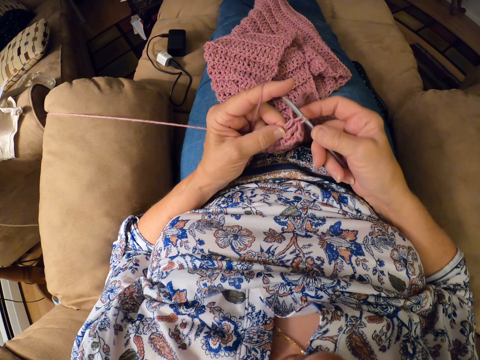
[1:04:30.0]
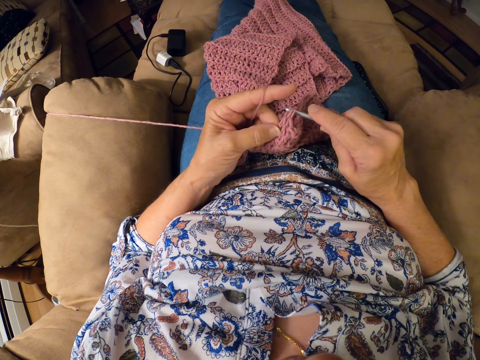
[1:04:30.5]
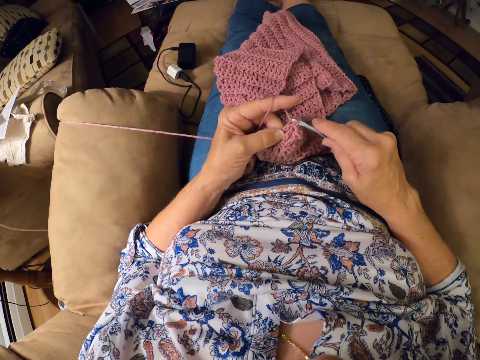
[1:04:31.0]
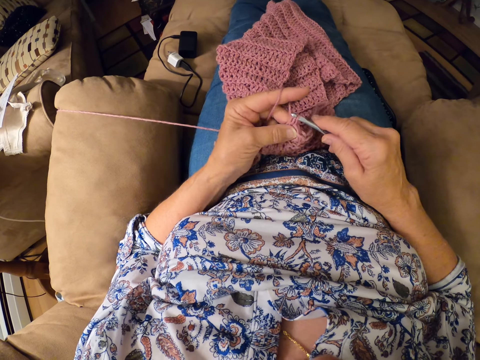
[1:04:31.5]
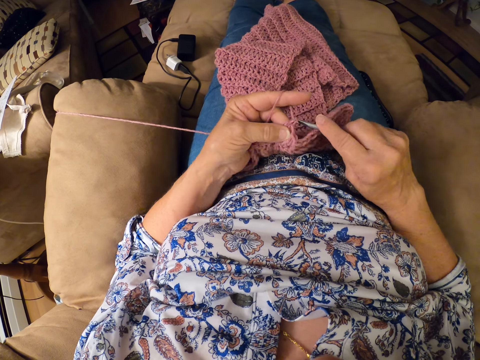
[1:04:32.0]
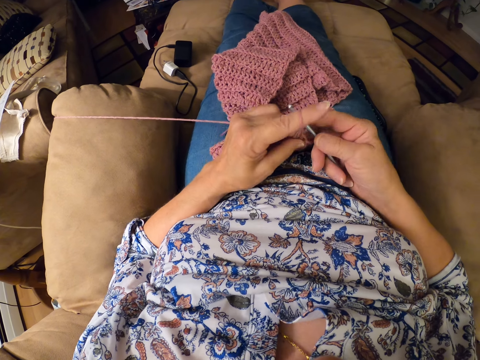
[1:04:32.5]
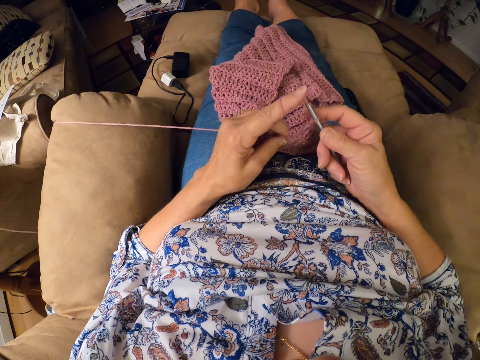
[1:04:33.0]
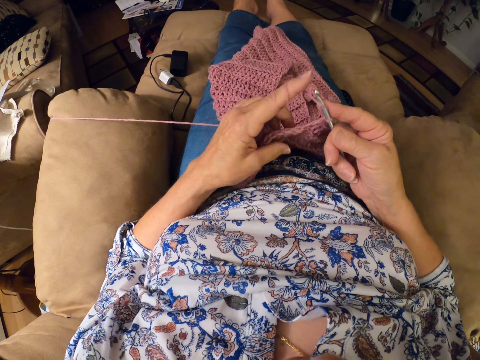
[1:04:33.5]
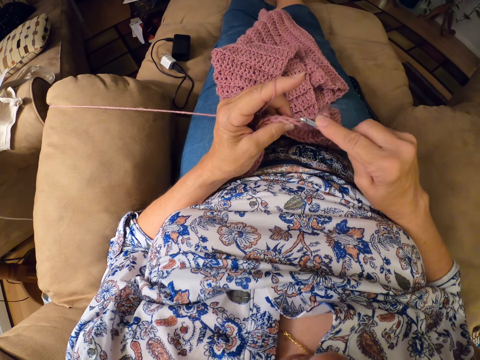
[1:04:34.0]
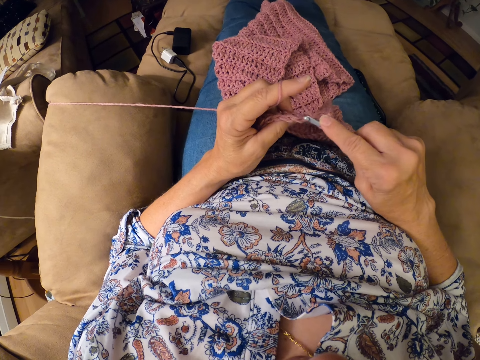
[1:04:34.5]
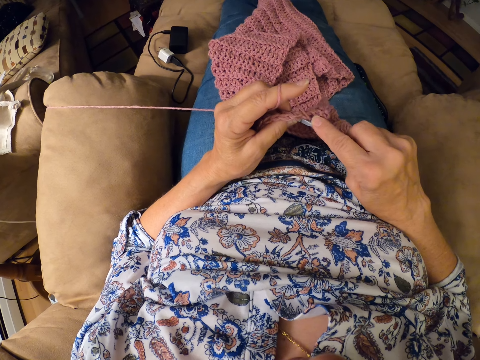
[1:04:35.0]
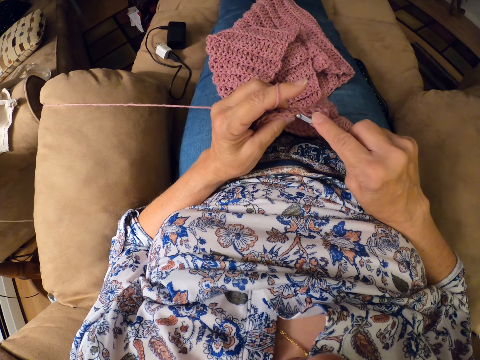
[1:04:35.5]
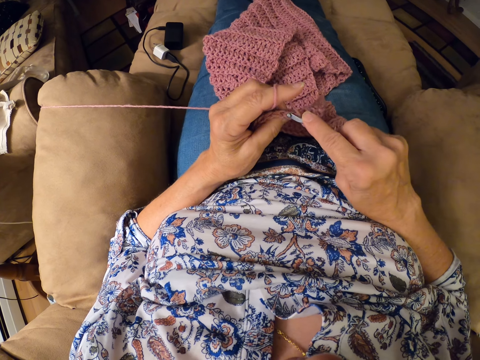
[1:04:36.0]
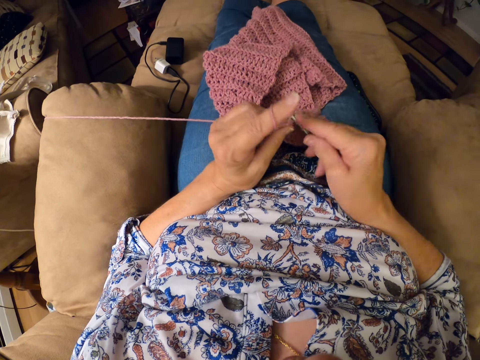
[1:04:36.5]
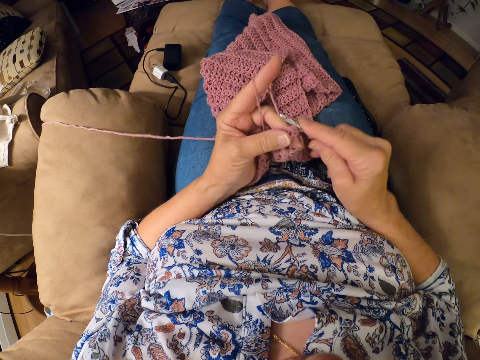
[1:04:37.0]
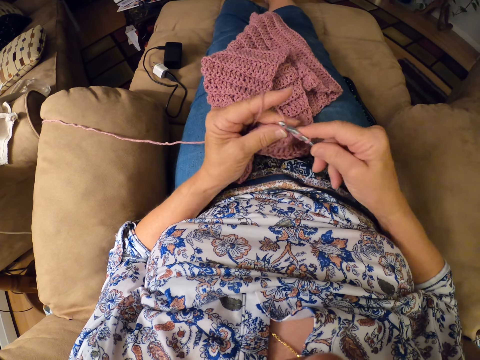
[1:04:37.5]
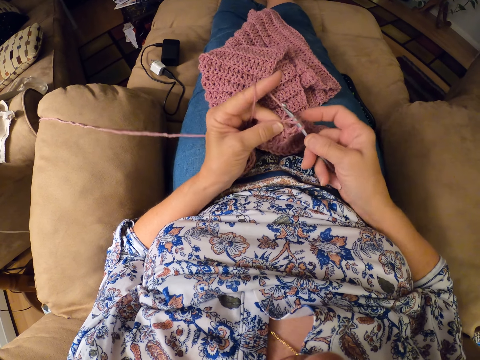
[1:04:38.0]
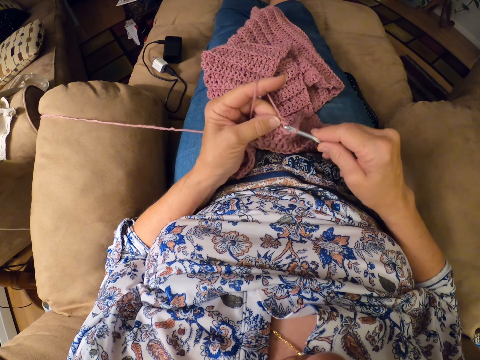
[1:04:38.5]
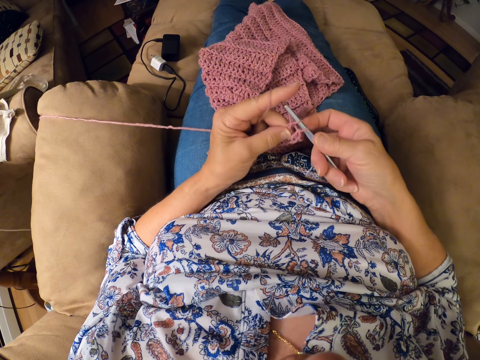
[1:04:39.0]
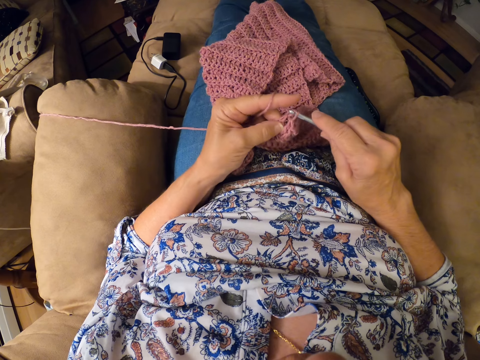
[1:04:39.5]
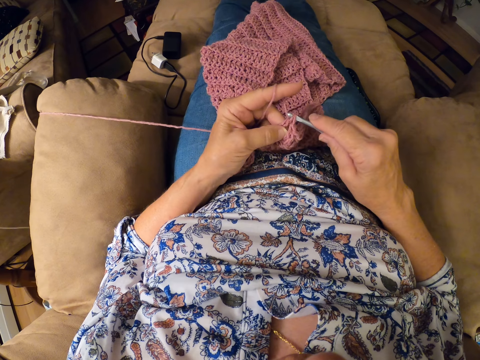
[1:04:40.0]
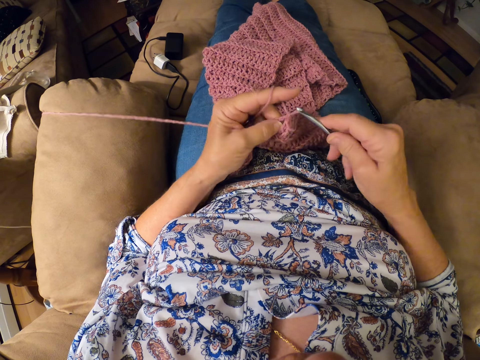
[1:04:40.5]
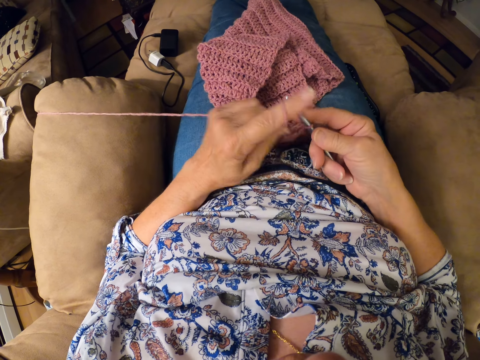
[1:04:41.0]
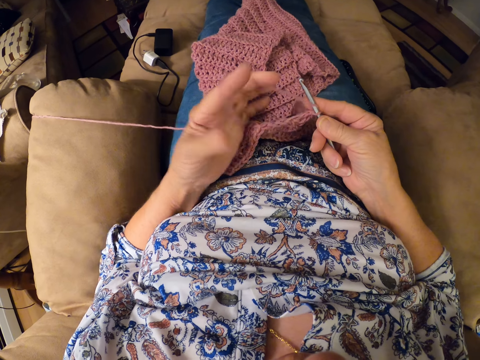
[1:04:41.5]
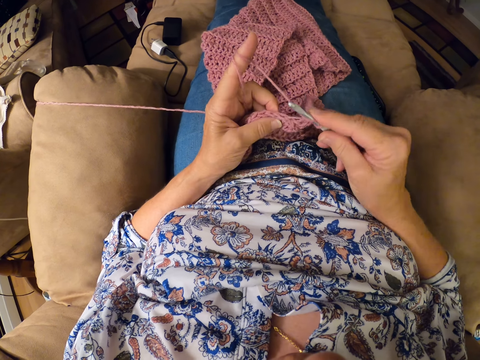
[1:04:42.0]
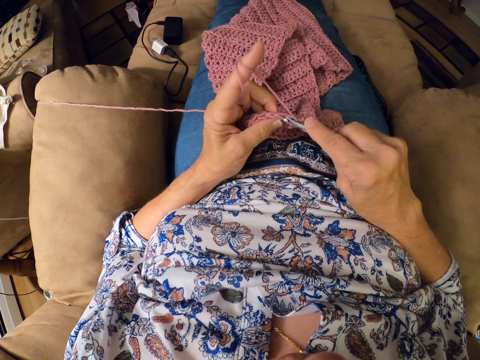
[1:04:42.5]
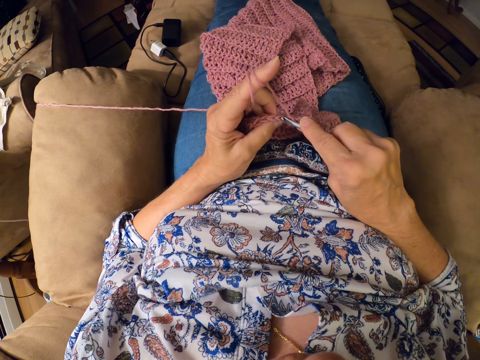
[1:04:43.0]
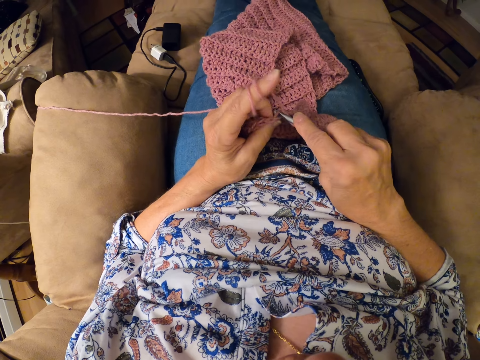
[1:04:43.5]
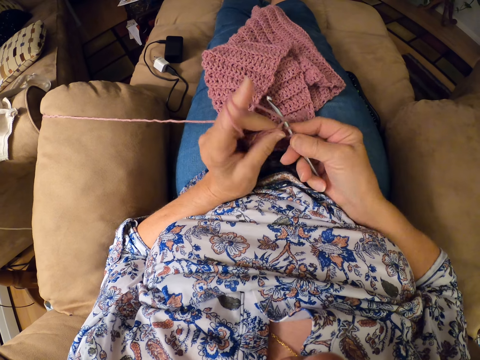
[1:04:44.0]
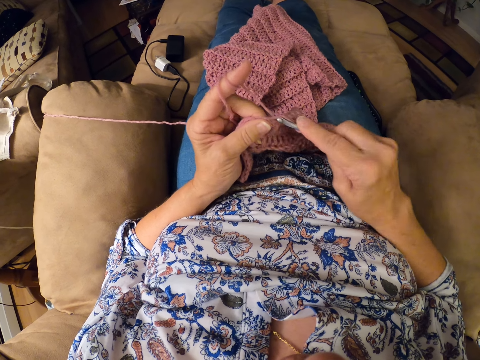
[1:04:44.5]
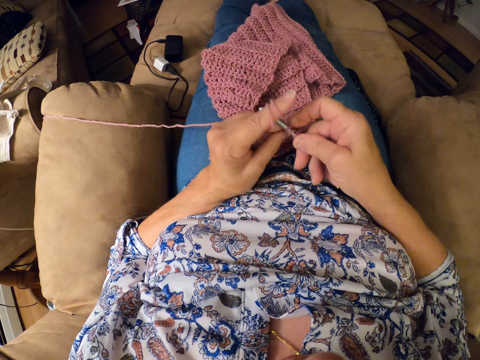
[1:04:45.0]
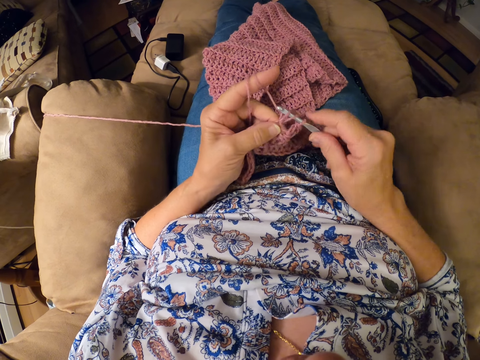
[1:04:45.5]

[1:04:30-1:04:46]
The camera wearer rolls the yarn on her left index finger.

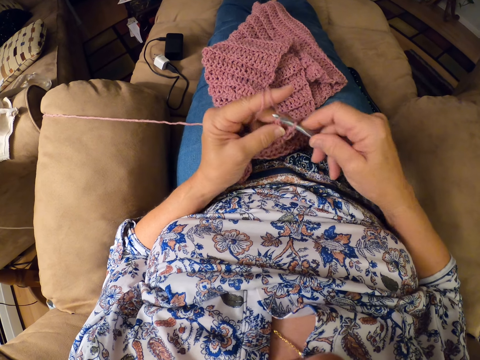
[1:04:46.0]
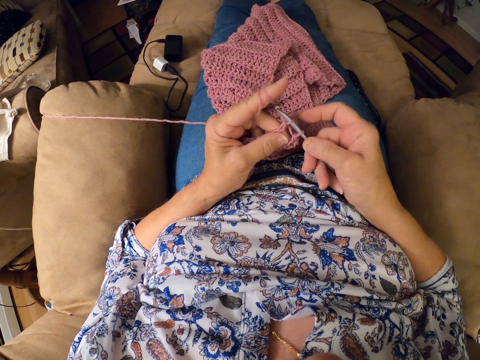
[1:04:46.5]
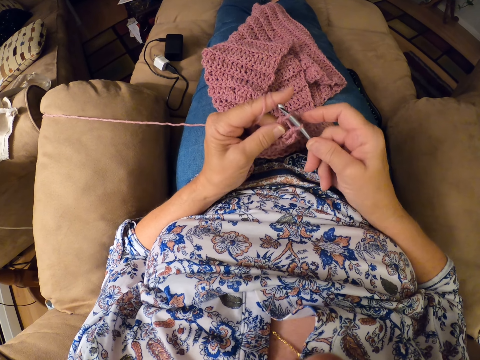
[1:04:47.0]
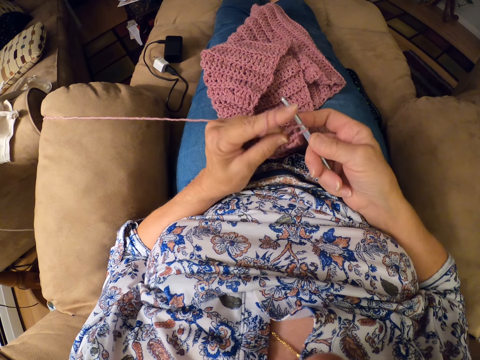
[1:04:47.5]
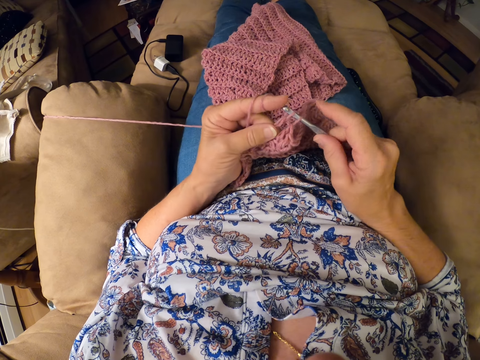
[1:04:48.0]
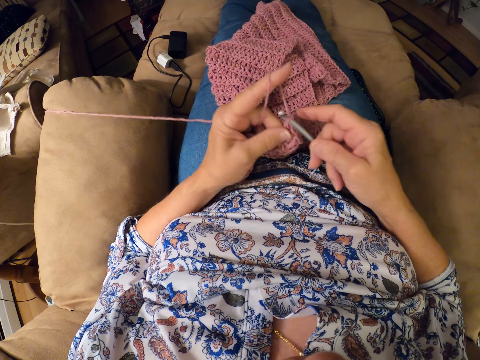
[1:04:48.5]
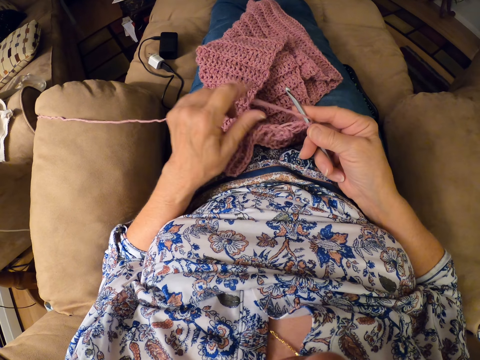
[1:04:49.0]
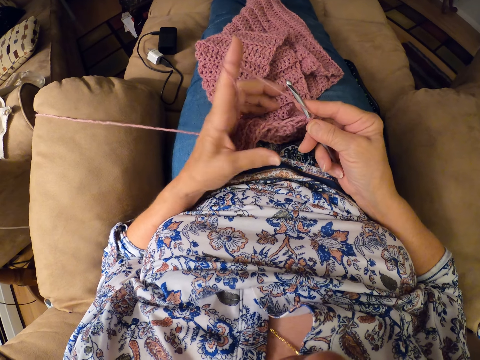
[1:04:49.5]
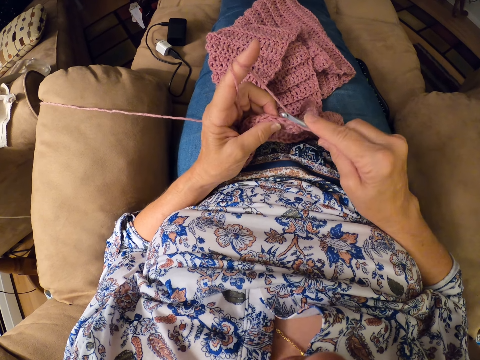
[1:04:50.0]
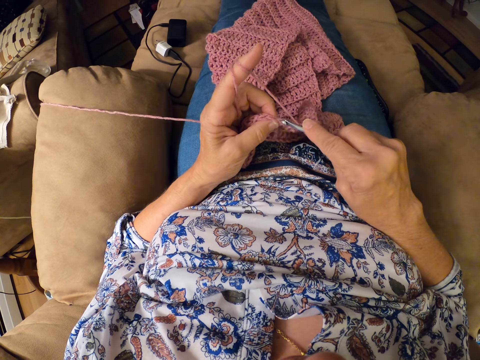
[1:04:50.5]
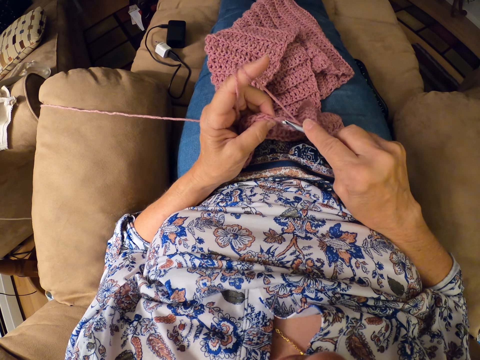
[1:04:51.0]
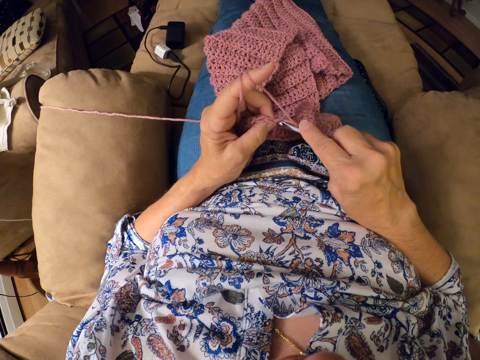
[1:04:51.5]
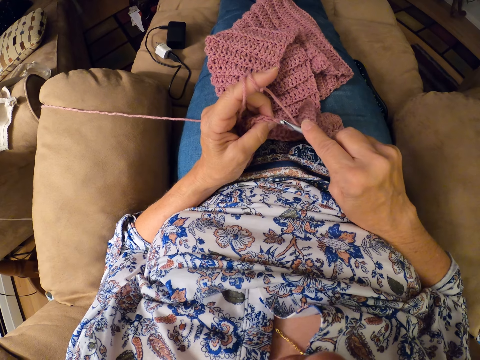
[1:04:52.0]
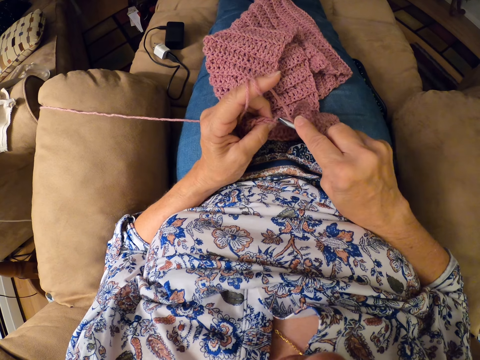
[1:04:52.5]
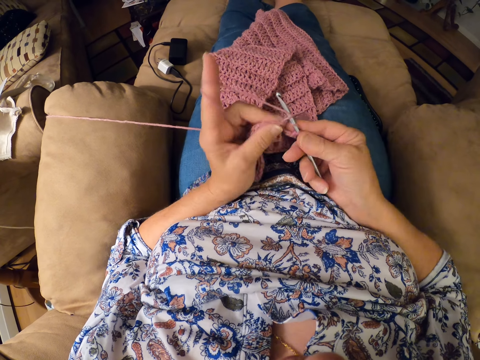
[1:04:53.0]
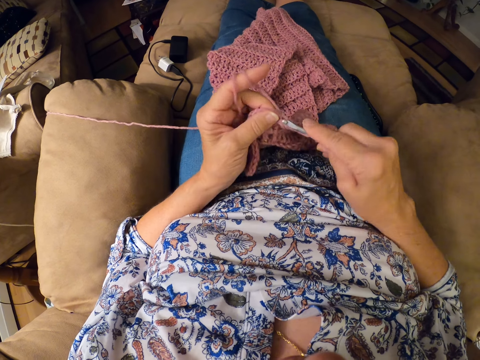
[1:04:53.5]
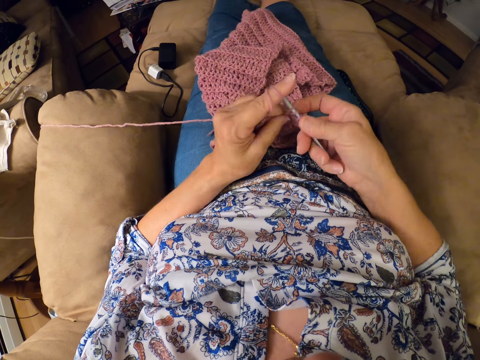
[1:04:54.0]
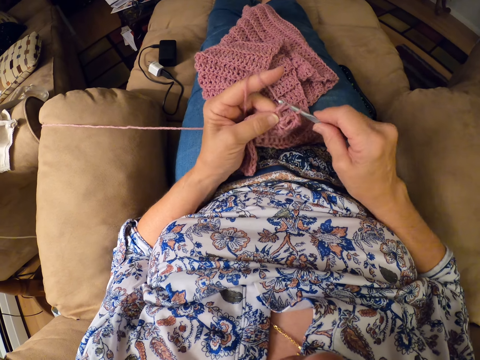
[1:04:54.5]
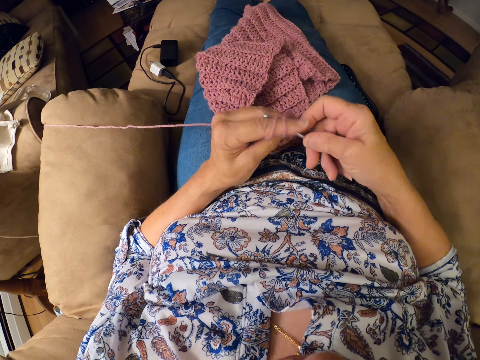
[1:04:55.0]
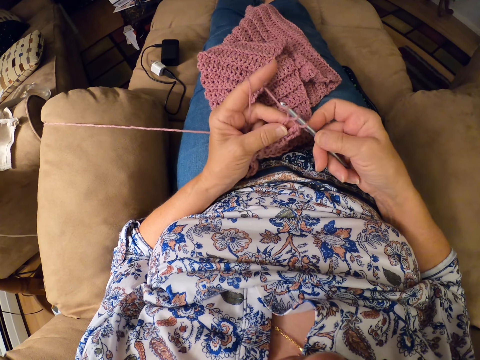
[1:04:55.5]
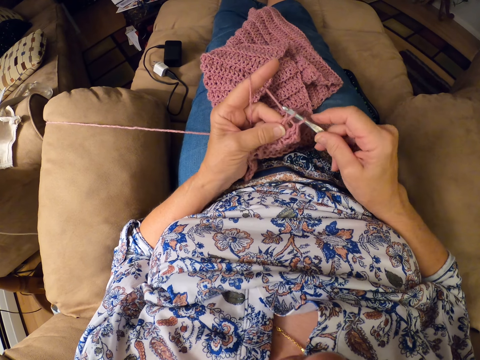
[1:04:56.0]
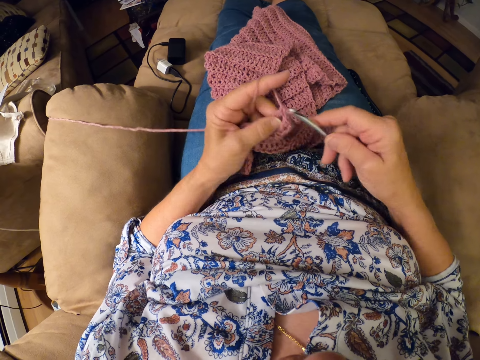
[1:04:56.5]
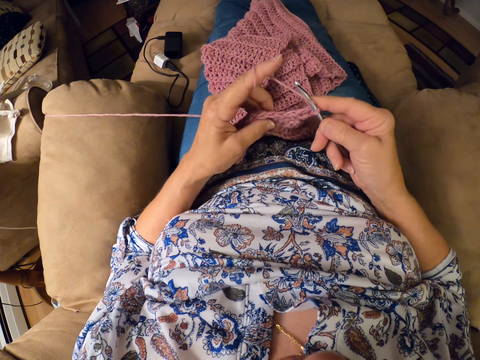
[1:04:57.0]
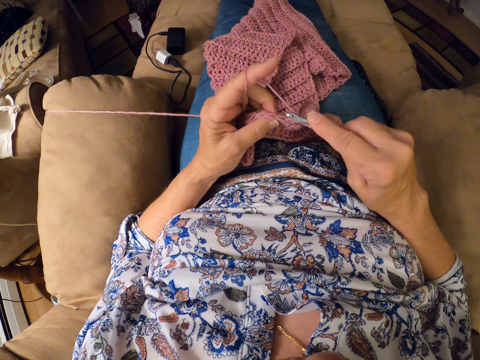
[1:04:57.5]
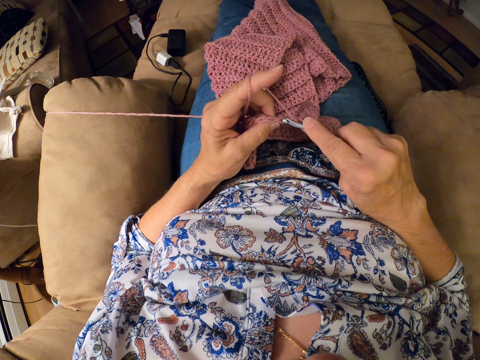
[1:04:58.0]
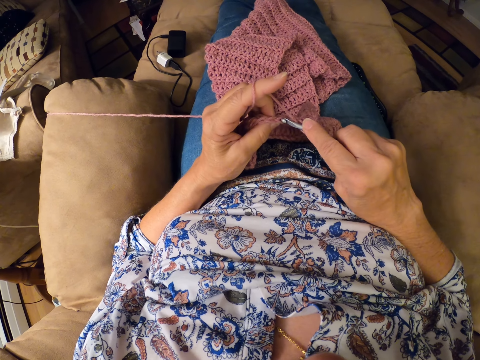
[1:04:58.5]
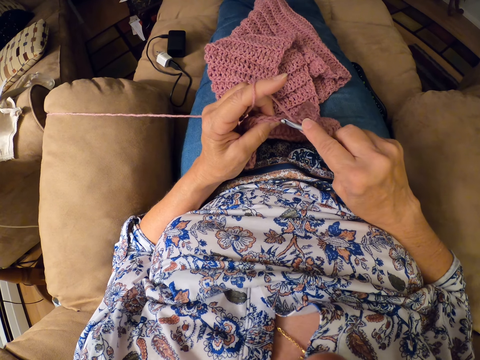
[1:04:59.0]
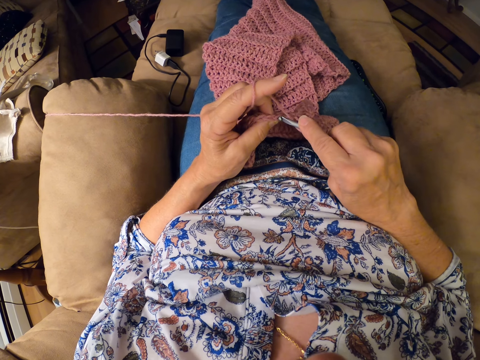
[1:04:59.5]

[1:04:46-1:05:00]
The camera wearer rolls the yarn on her left index finger.
